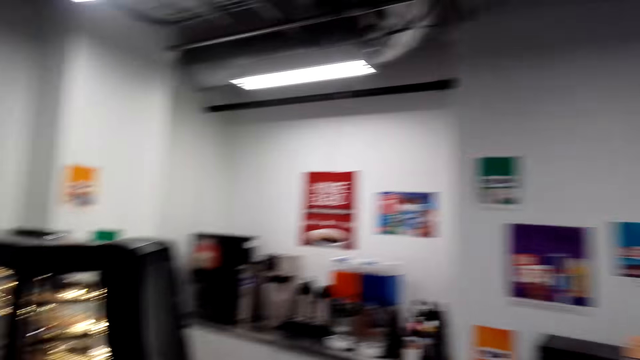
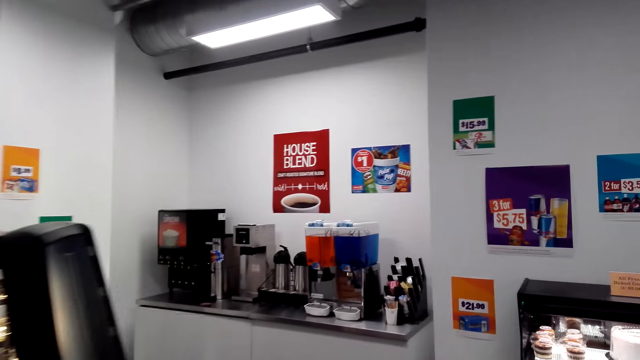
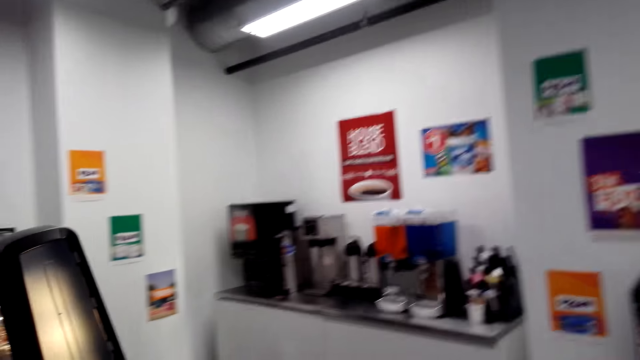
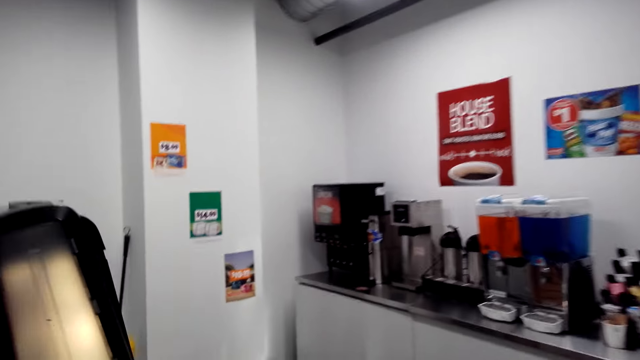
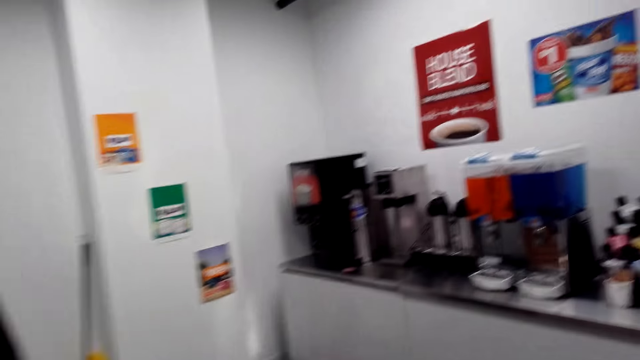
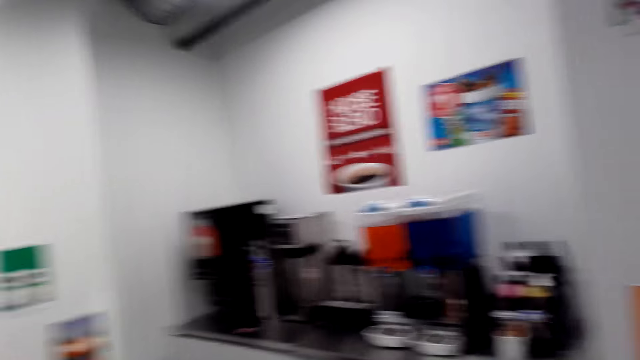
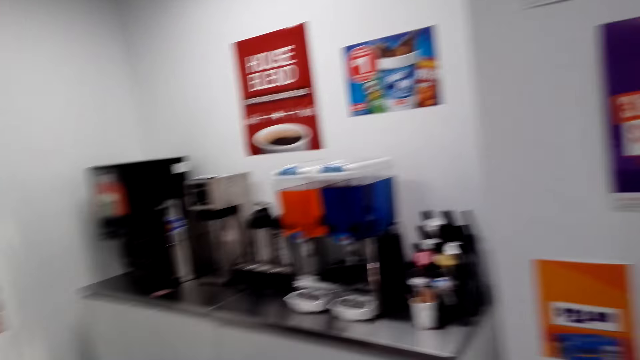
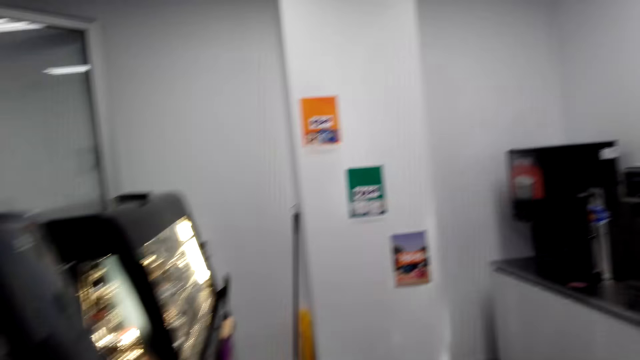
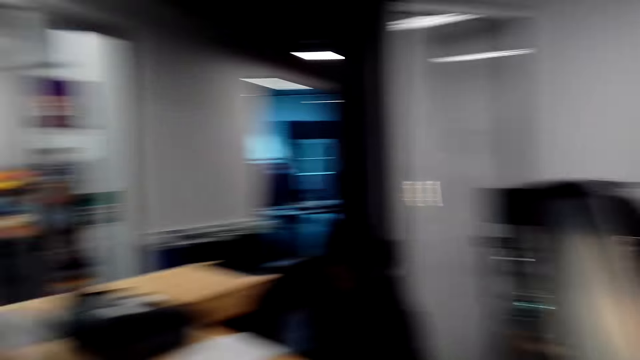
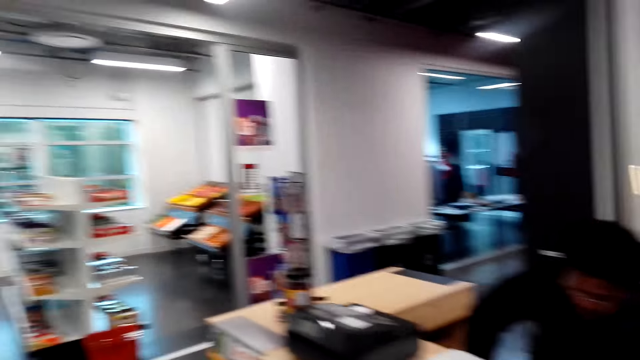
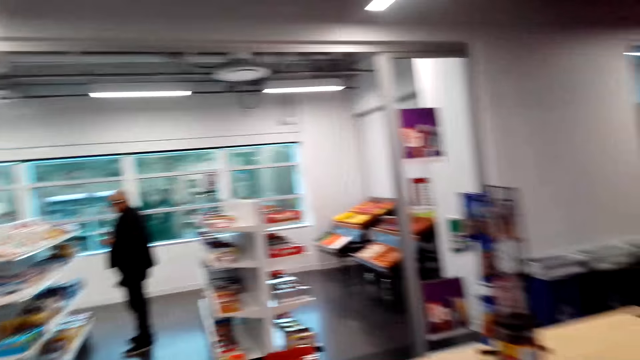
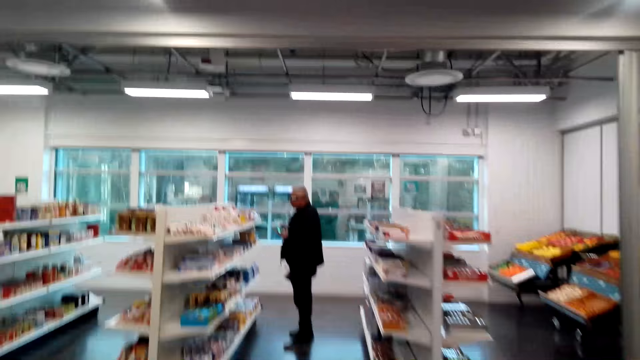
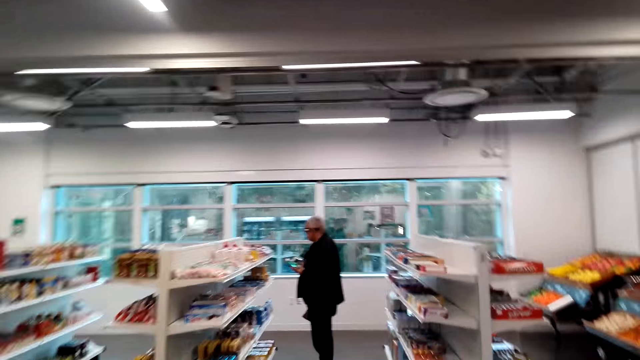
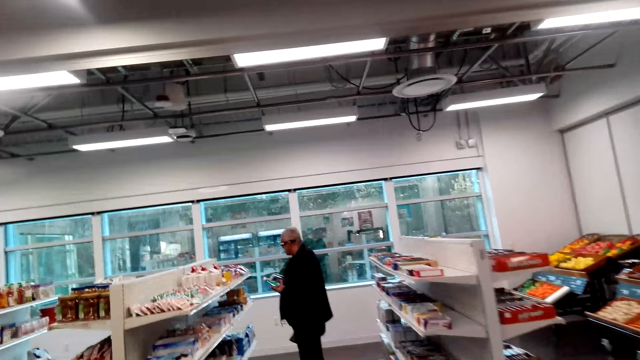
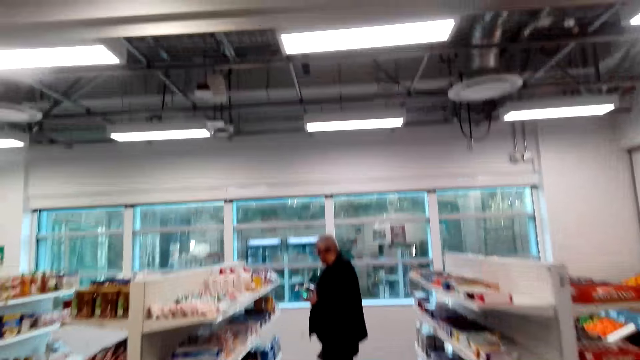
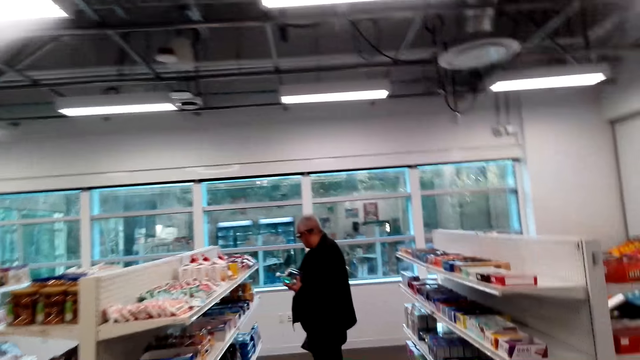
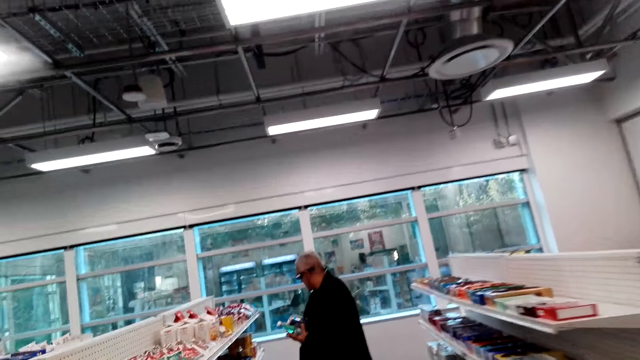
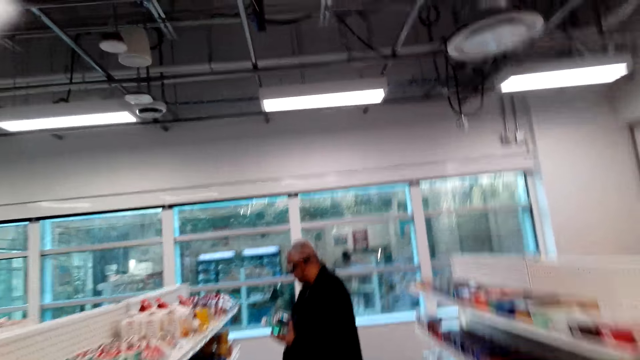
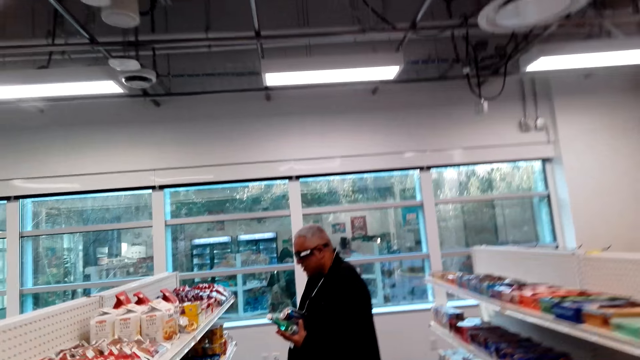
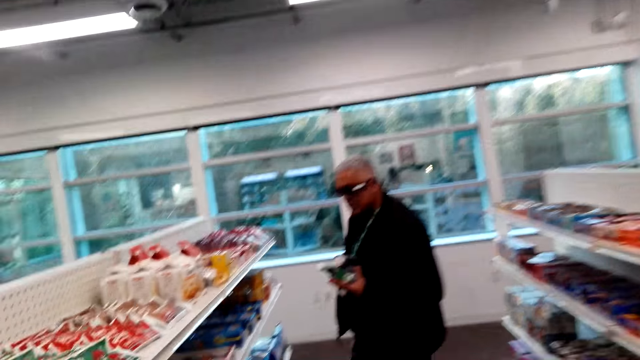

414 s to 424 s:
The camera wearer turns to the back. They walk to a man.

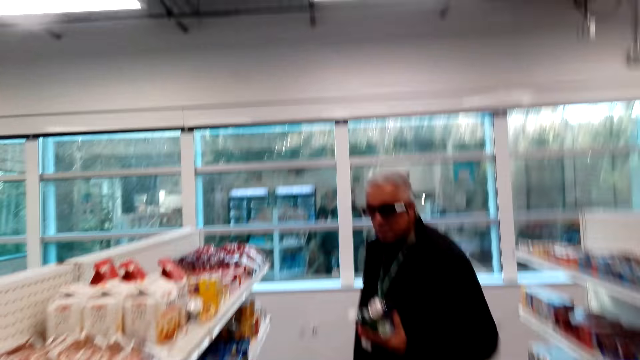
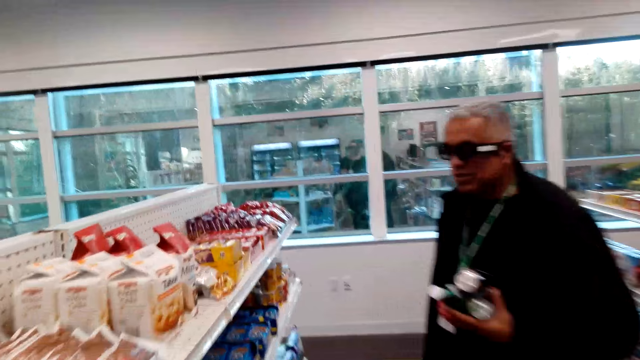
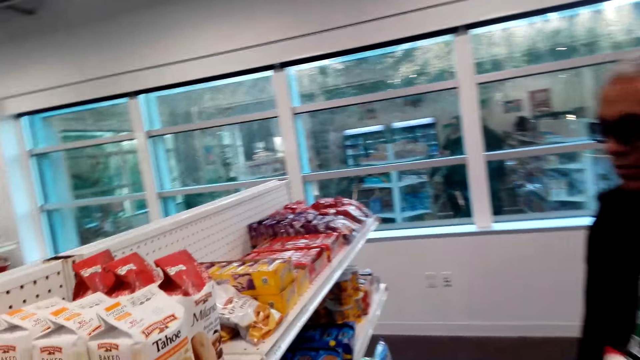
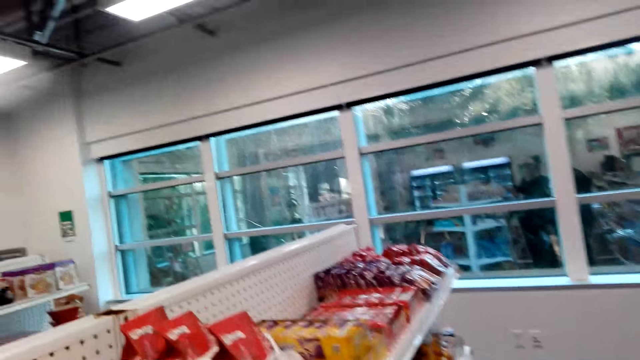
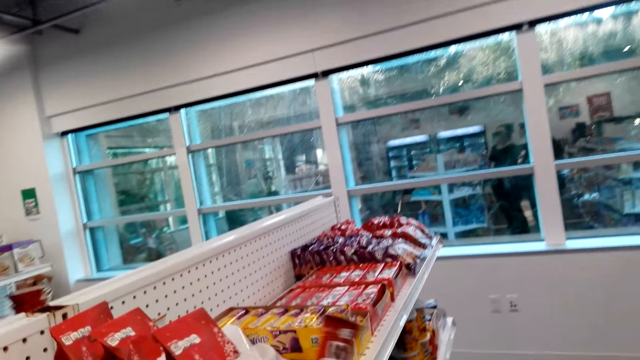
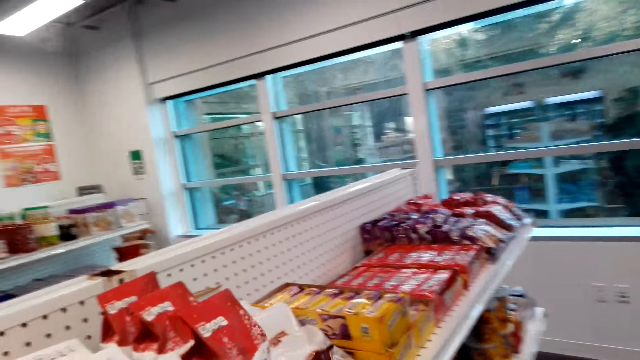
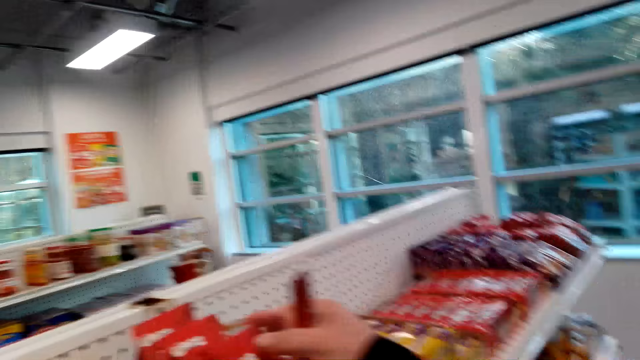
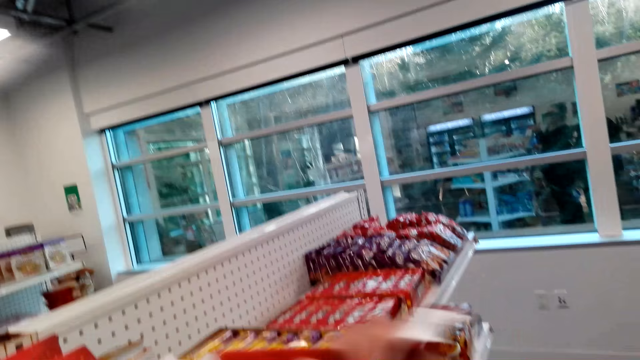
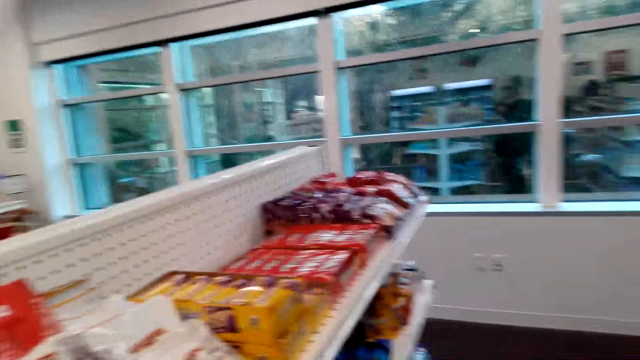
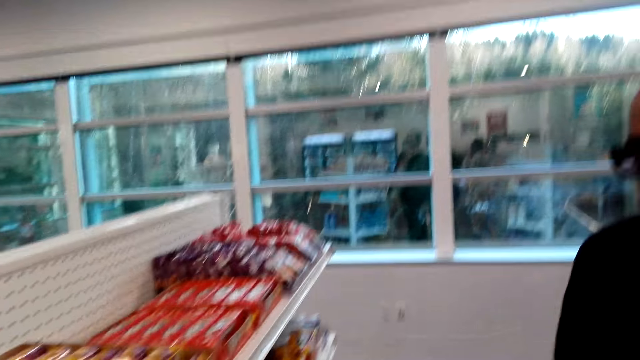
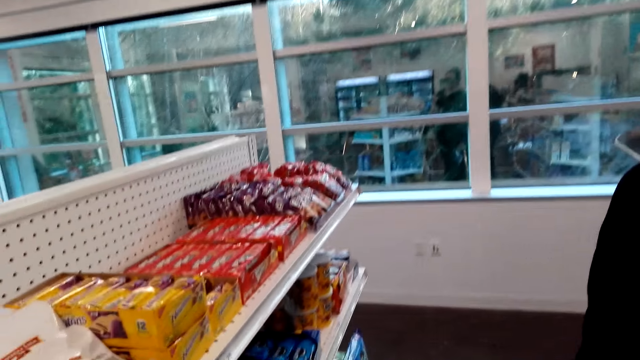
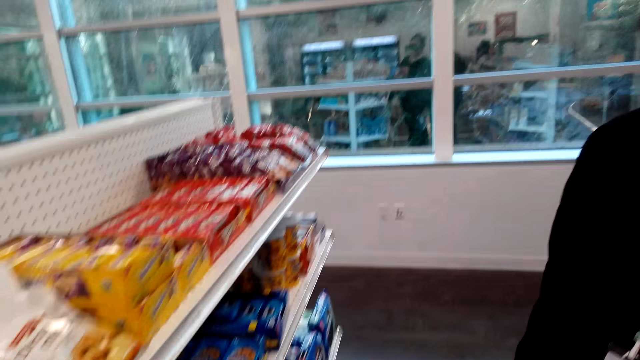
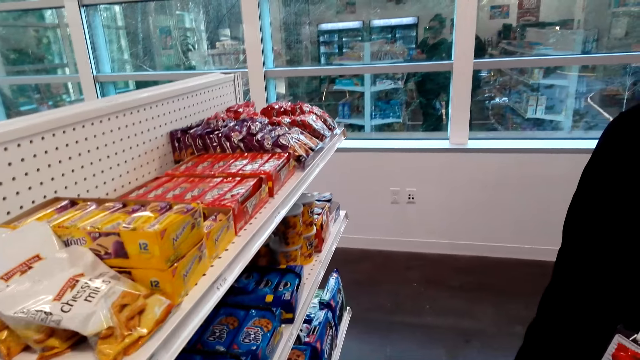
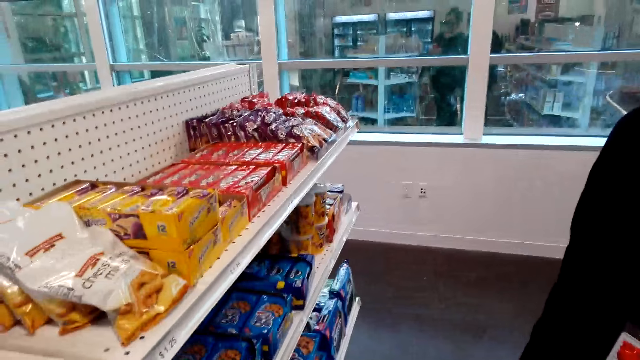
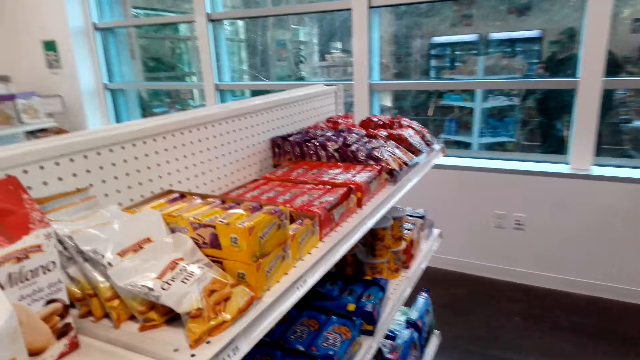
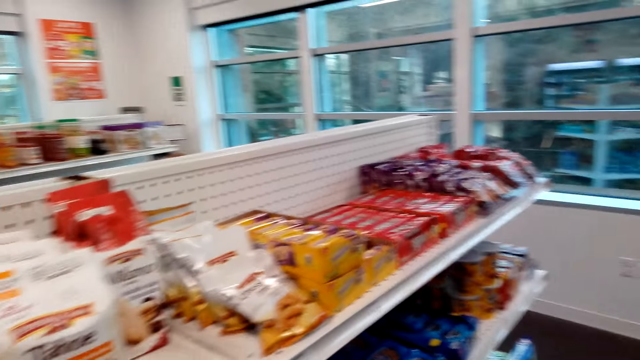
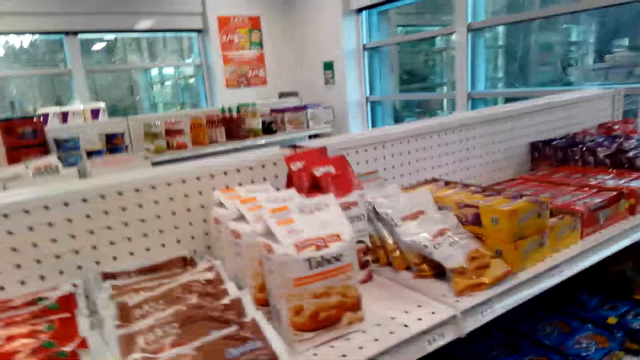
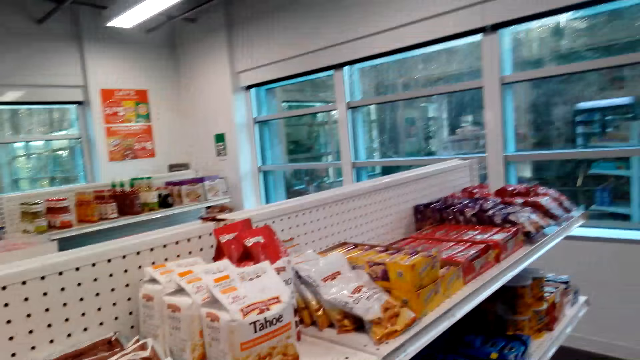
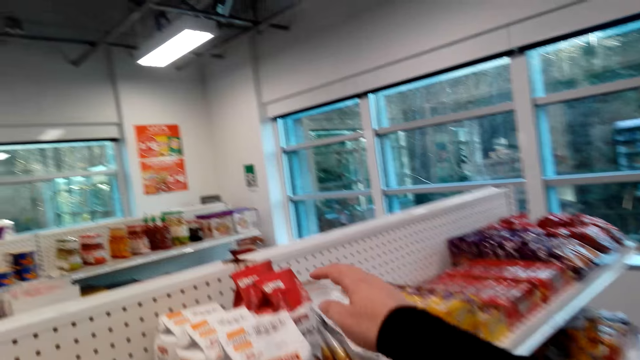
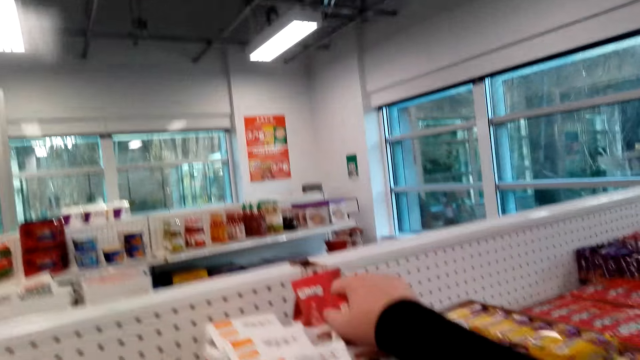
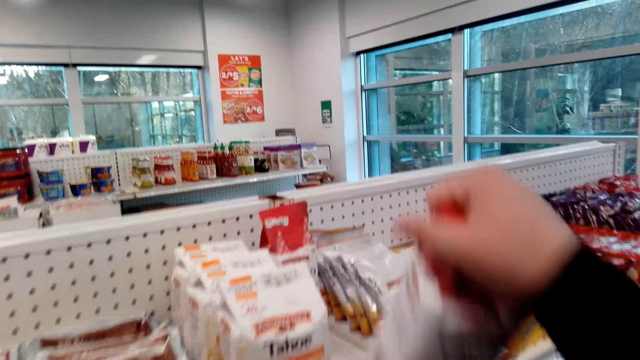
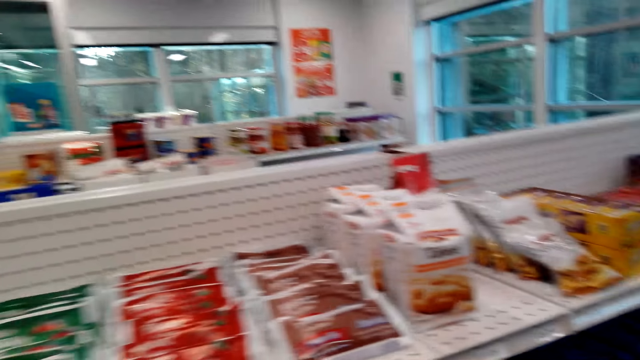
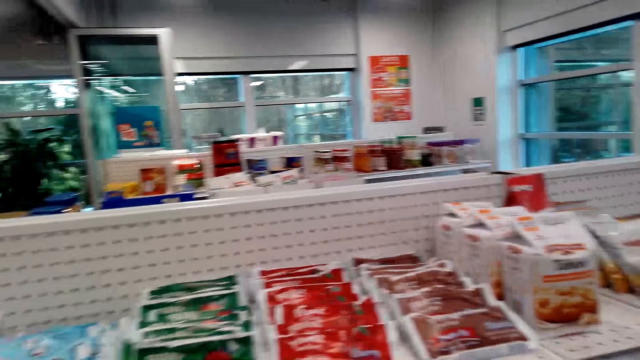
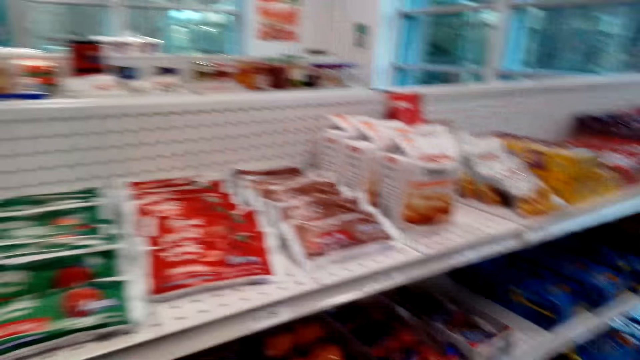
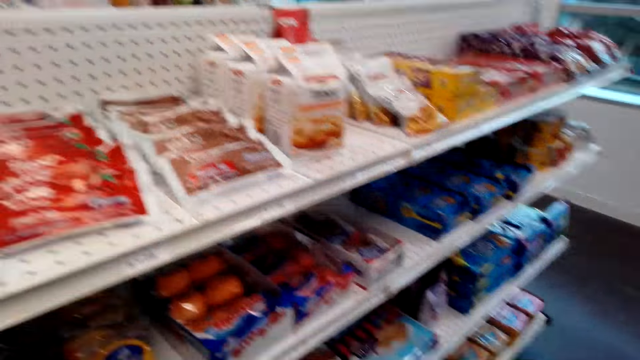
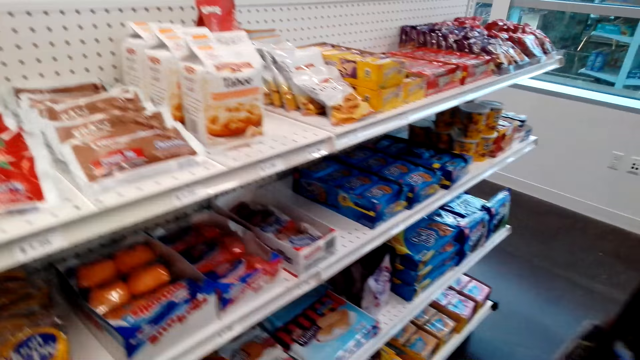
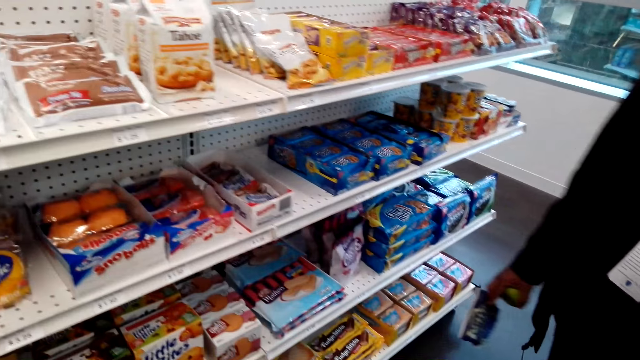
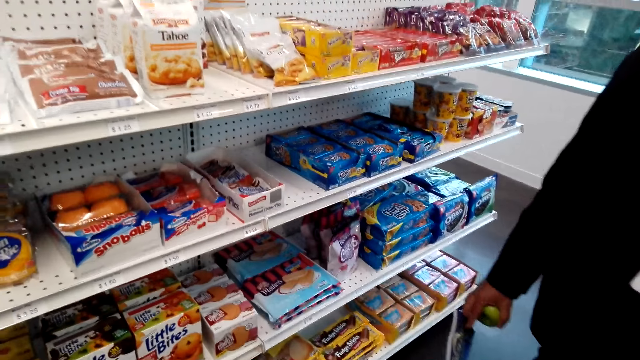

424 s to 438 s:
The camera wearer picks a packet of biscuits from the shelf. They converse with a man. They pick the packet of biscuits from the shelf. They look at goods on the shelf.
